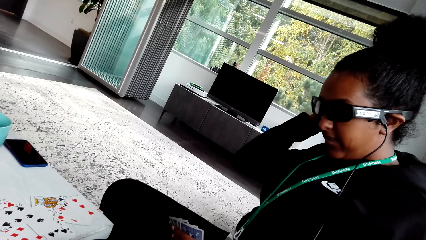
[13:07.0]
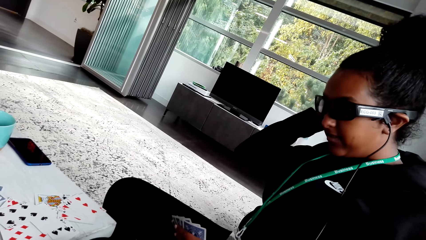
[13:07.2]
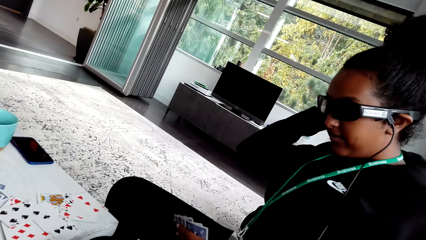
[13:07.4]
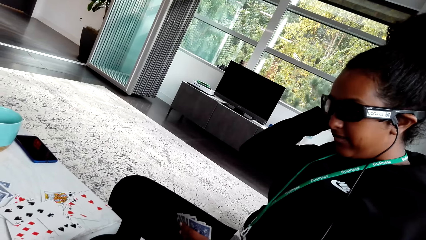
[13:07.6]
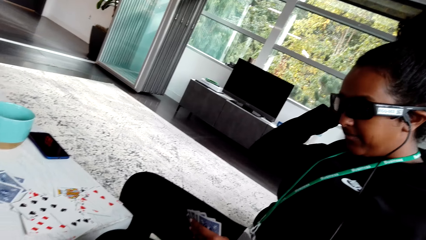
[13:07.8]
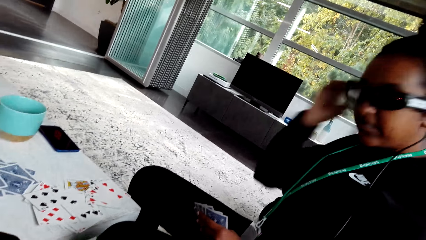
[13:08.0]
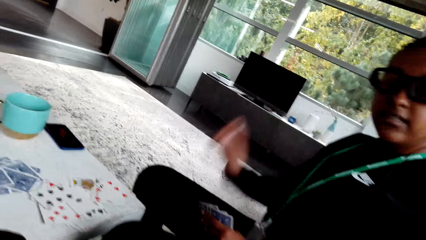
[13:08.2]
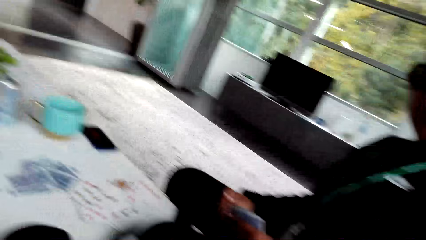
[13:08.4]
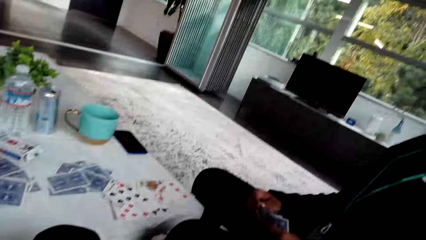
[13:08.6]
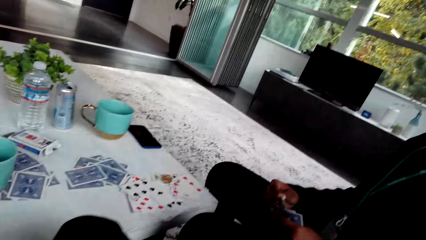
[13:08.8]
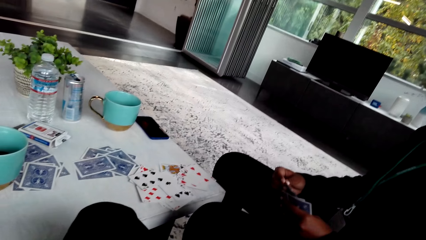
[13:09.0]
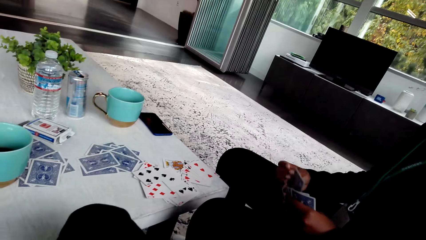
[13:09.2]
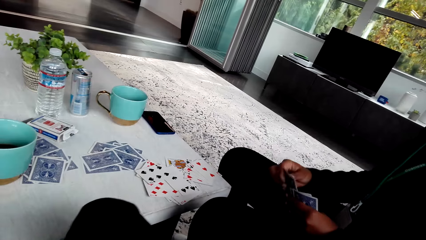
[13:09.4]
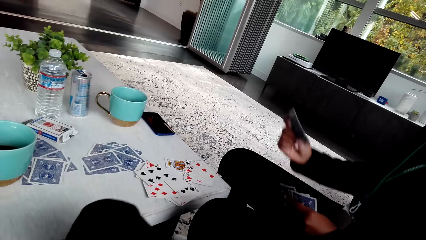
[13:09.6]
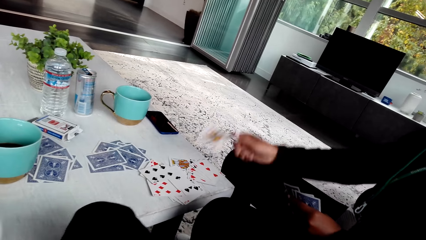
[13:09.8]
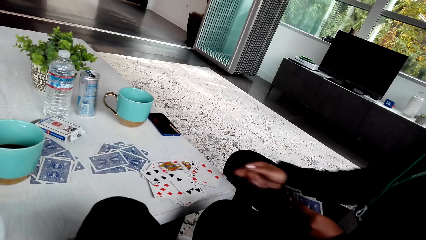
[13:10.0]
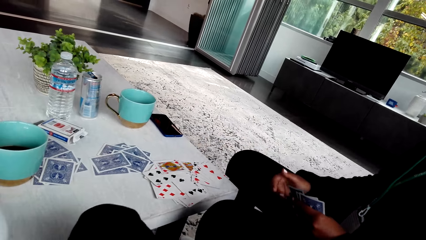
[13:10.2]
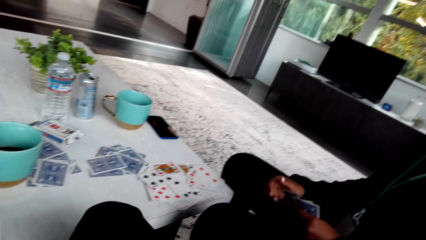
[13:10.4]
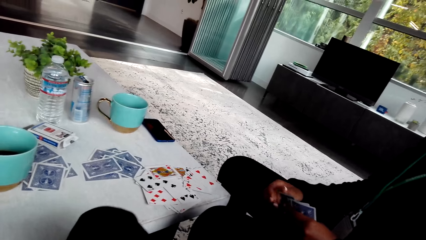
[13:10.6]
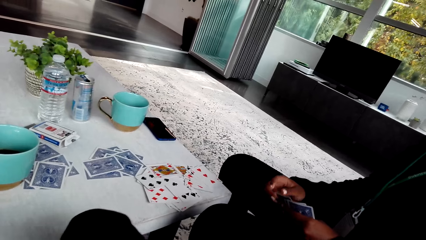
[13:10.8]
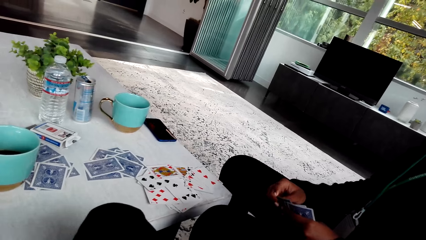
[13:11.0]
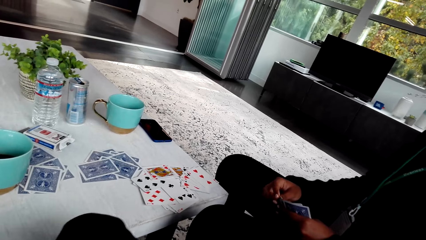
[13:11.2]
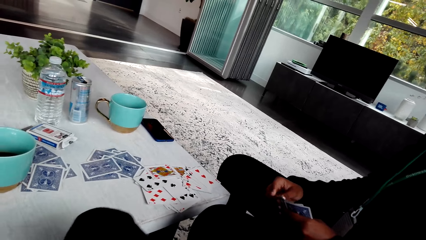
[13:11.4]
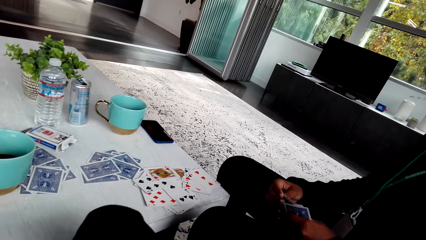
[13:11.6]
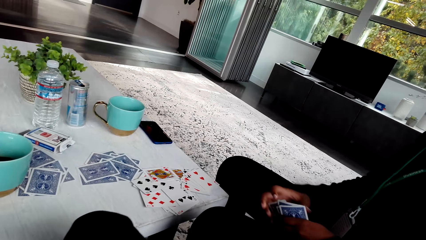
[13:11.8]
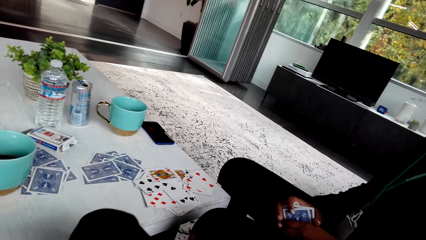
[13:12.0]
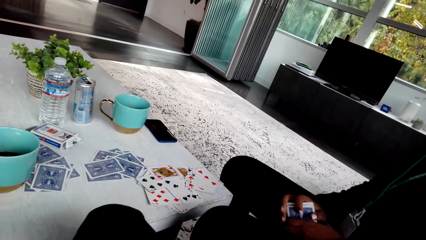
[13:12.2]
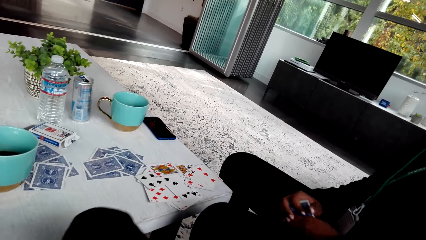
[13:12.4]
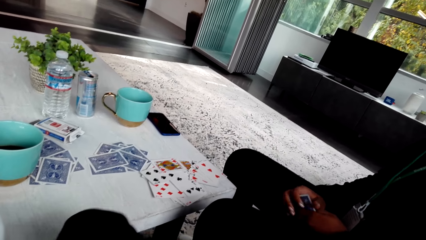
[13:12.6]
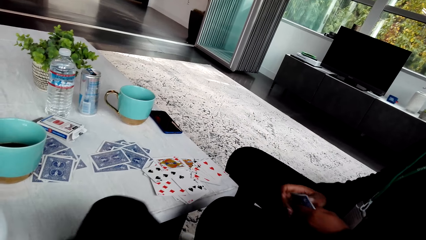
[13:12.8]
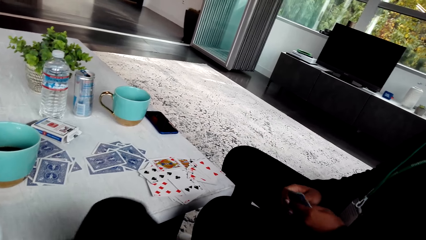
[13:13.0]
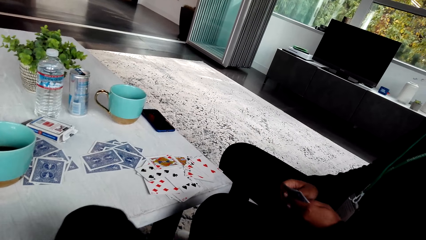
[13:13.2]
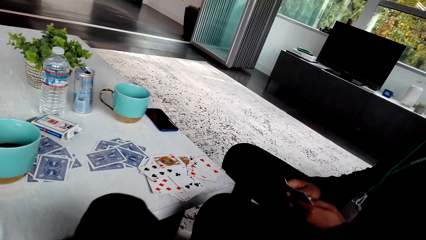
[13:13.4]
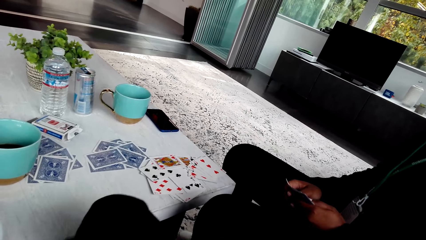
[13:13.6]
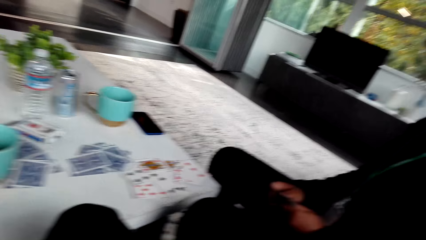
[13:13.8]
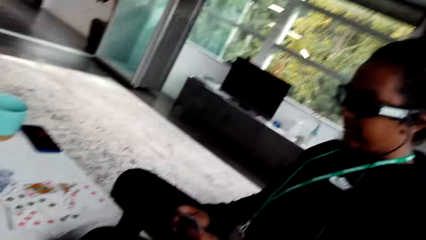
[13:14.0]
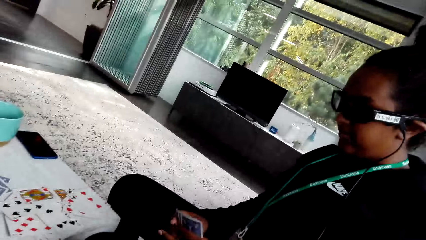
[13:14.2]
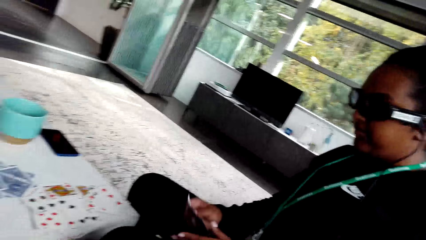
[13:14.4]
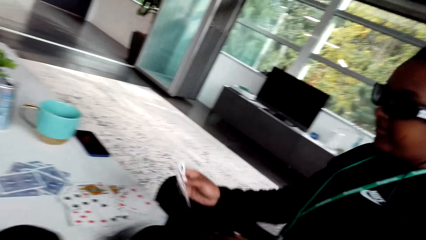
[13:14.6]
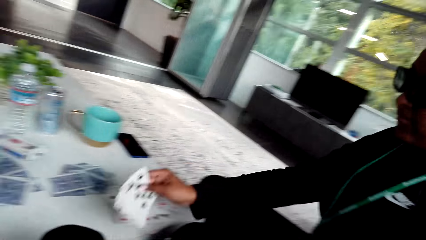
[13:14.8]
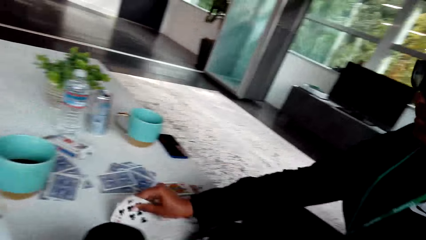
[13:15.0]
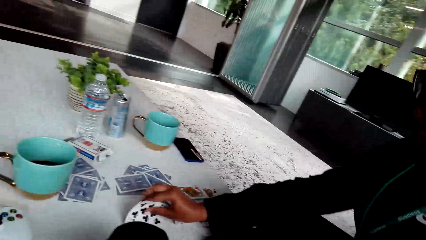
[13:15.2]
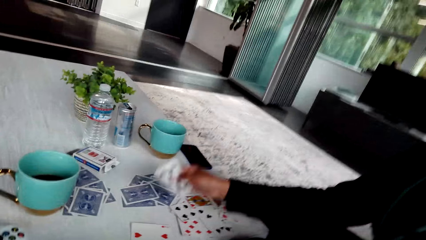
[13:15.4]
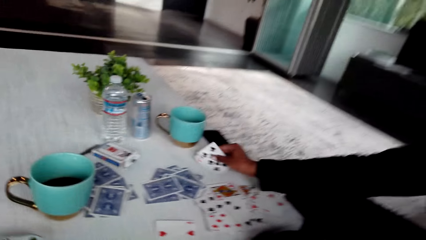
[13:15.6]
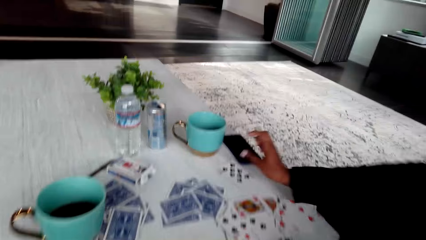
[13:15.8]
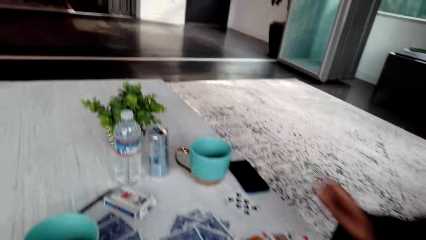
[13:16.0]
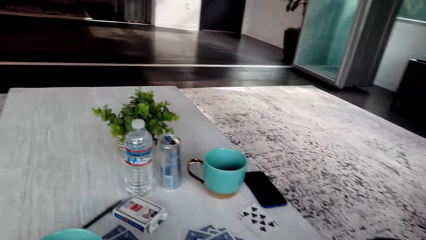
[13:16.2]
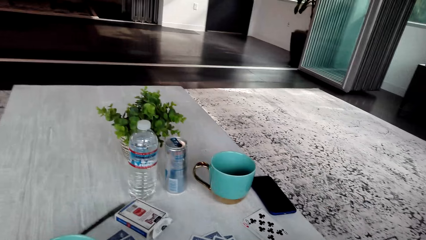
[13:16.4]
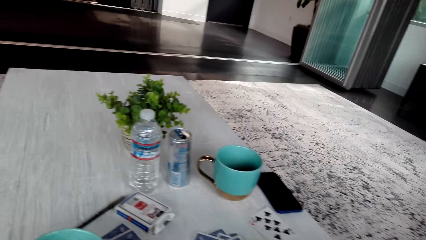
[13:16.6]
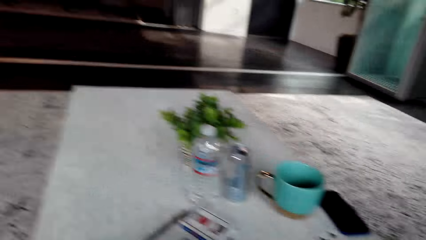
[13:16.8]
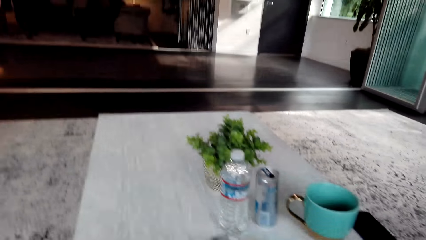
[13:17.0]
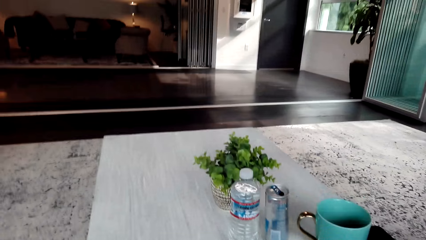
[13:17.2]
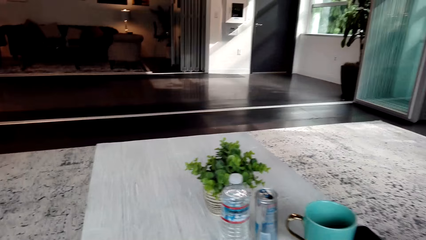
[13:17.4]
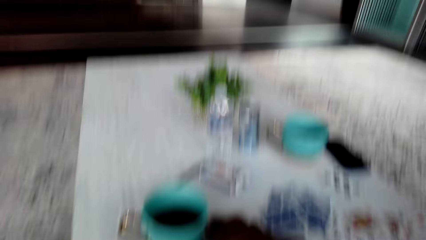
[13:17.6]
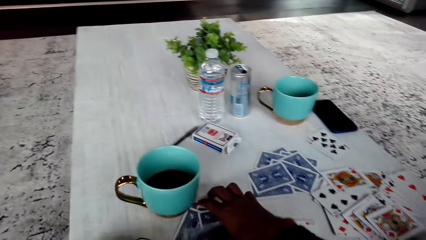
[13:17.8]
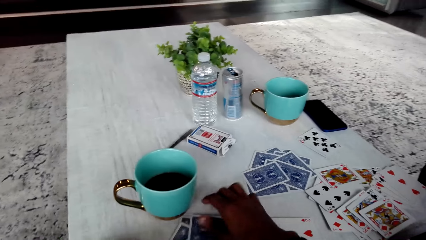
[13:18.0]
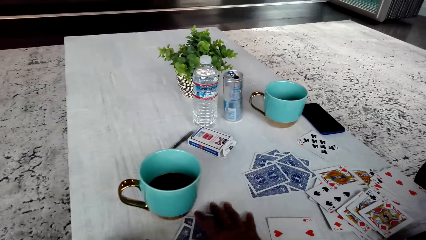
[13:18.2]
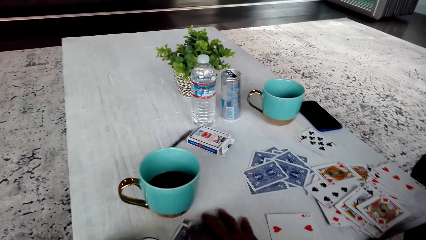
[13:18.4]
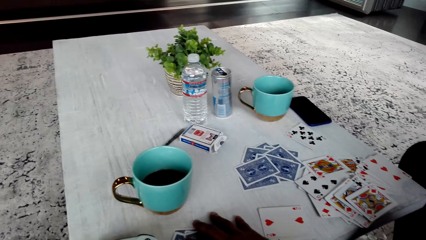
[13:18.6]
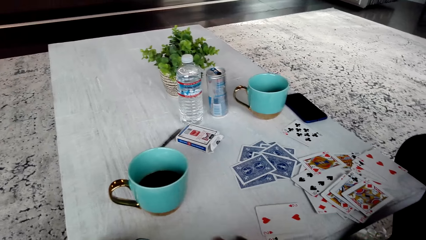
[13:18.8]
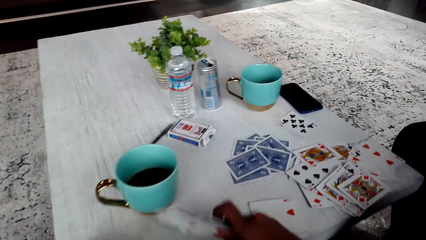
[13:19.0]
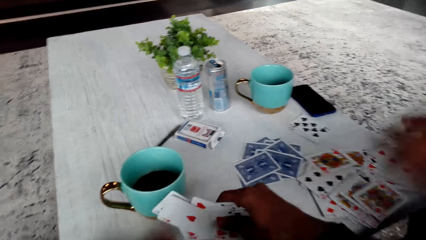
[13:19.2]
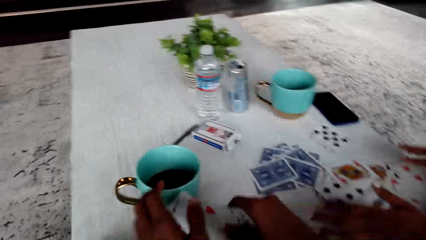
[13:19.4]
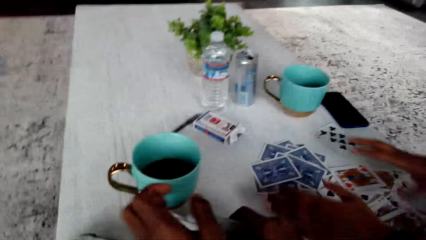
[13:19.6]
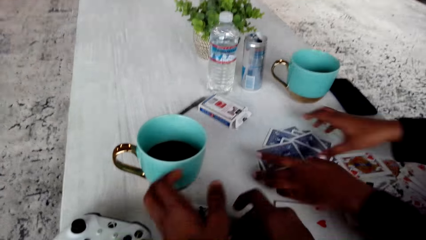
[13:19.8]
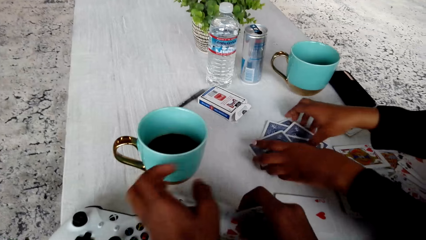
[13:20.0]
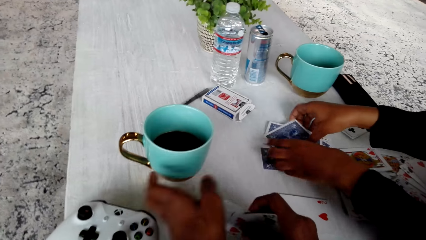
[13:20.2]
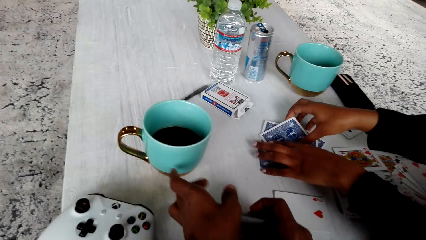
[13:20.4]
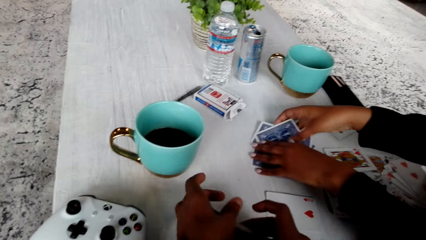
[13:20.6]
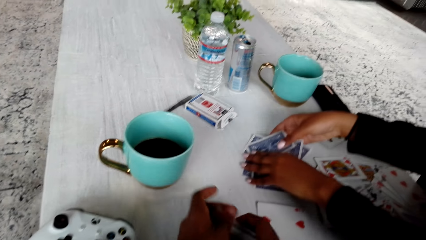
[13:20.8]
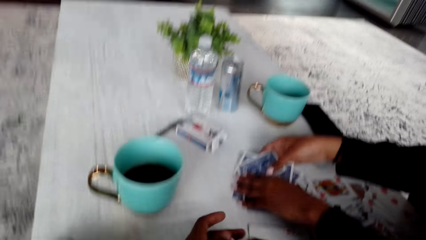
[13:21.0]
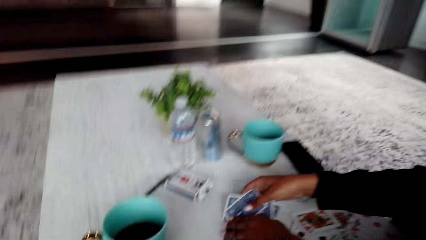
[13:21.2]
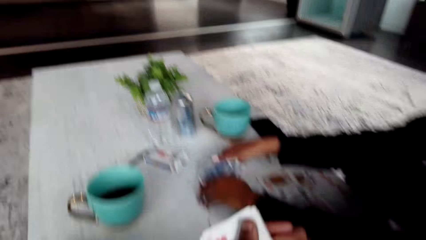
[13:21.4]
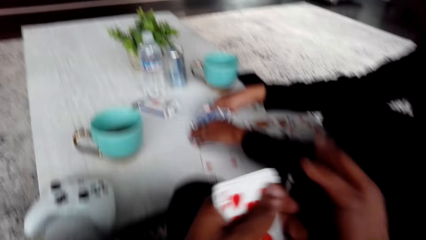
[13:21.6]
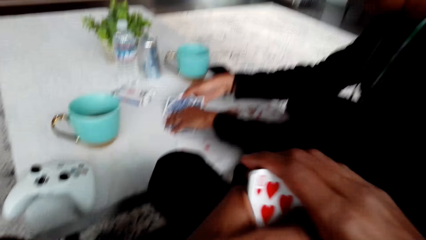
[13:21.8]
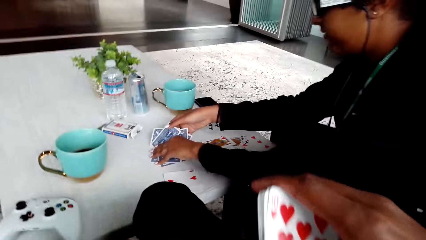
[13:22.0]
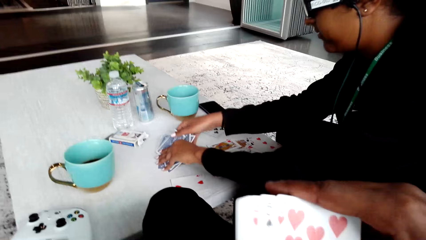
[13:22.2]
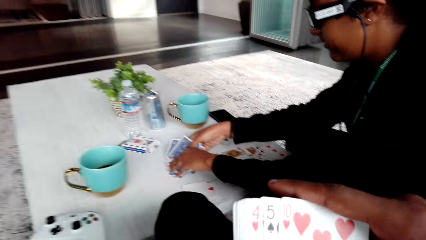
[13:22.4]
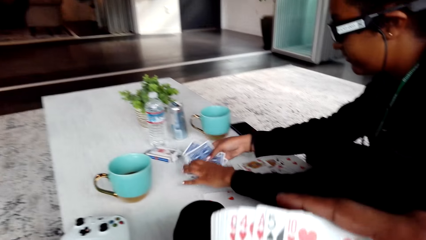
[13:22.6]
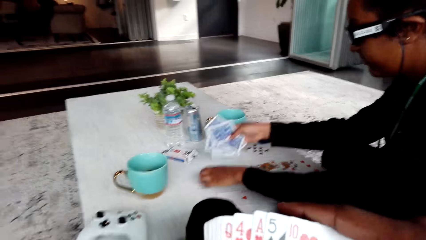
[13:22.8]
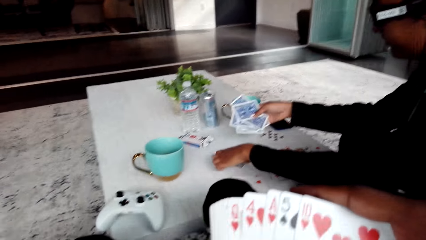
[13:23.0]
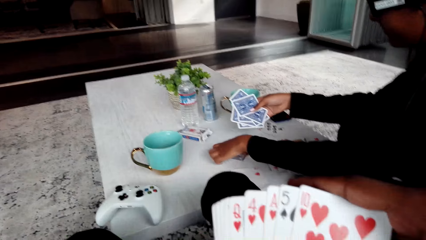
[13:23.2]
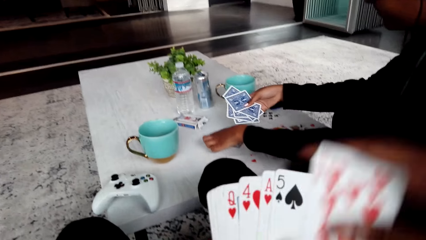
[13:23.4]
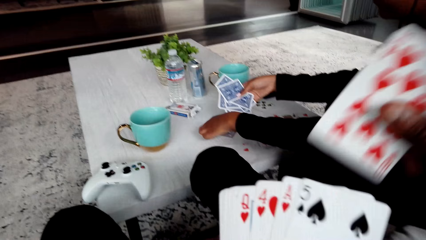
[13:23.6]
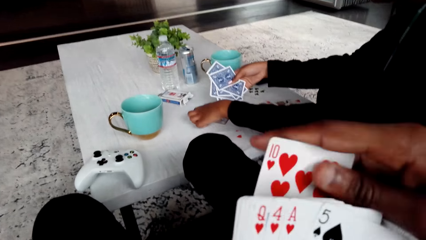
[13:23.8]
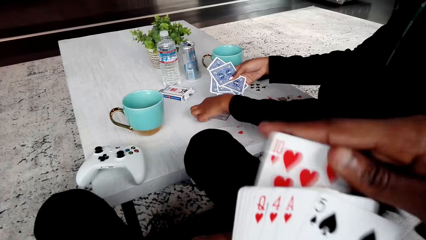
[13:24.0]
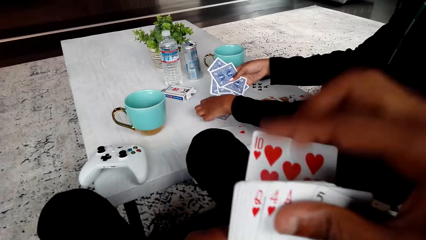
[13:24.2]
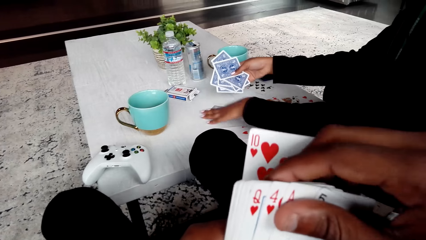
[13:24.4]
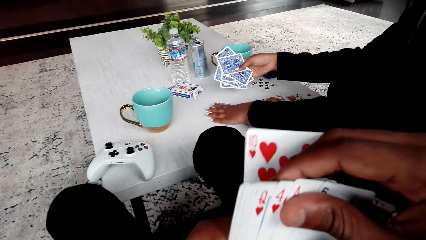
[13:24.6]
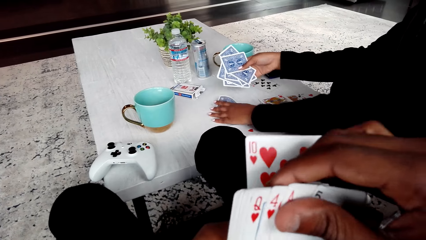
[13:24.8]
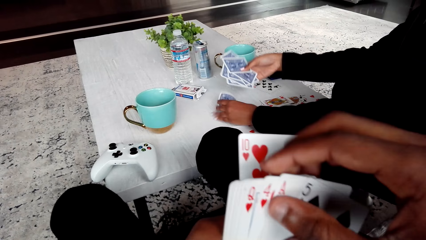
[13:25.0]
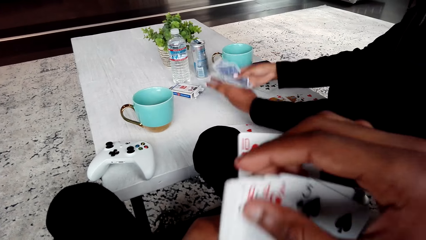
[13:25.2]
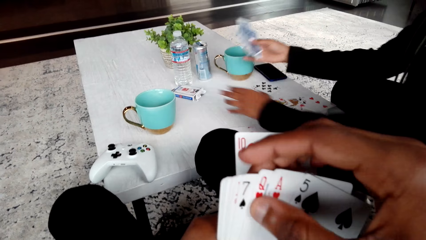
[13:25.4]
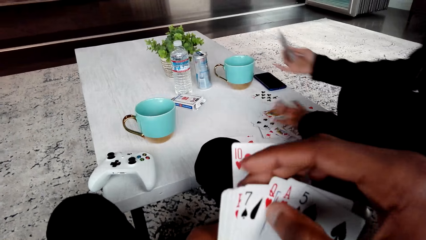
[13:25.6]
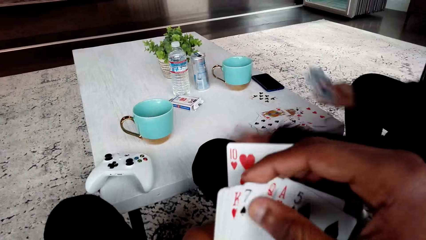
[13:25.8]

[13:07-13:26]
A woman throws cards on the table. The woman shuffles the cards and puts the cards on the table. The camera wearer picks the cards from the table. The woman collects the cards from the table. The camera wearer shuffles the cards.
